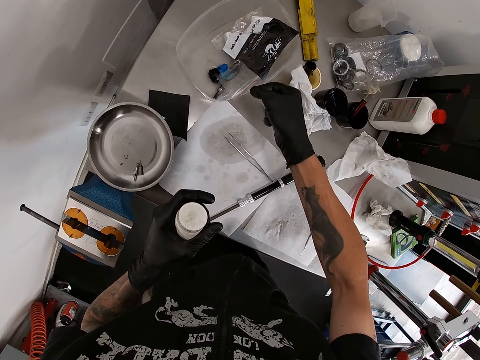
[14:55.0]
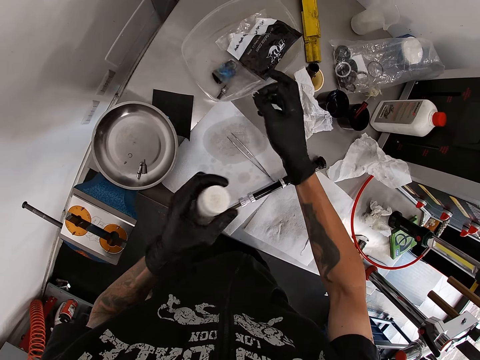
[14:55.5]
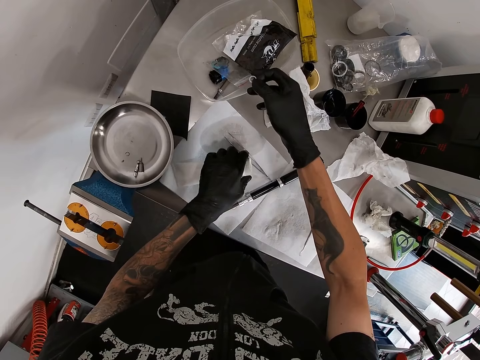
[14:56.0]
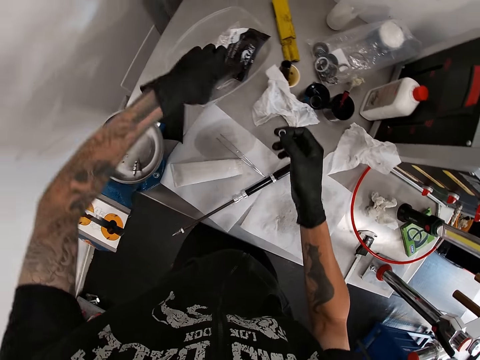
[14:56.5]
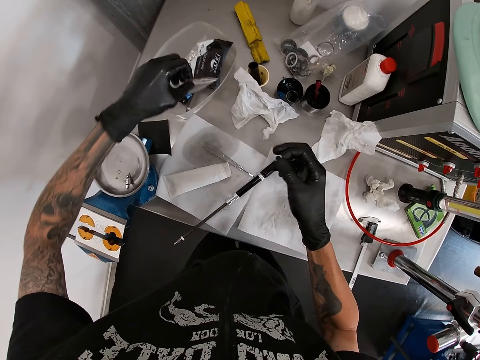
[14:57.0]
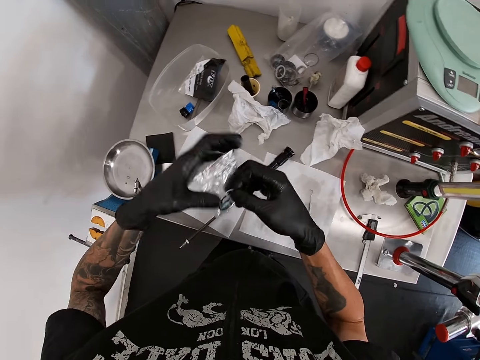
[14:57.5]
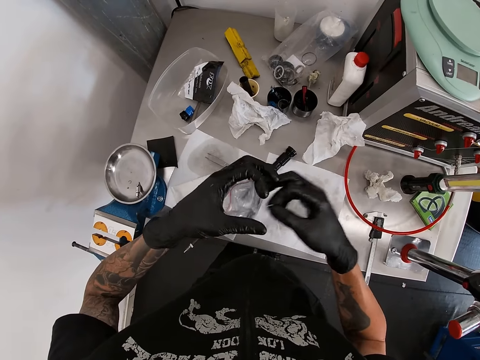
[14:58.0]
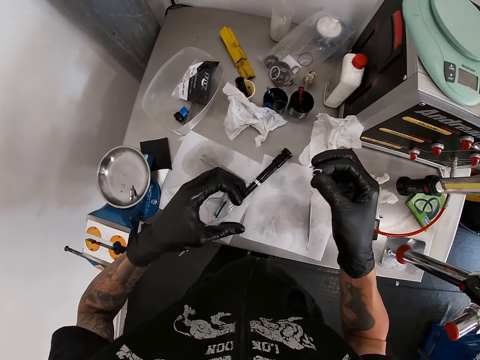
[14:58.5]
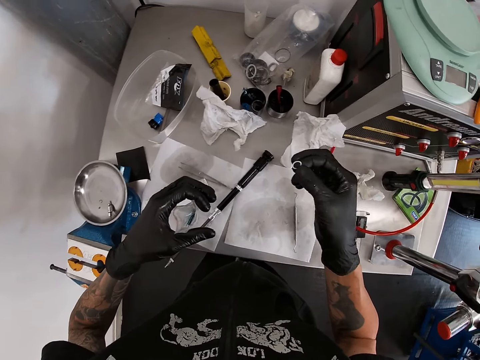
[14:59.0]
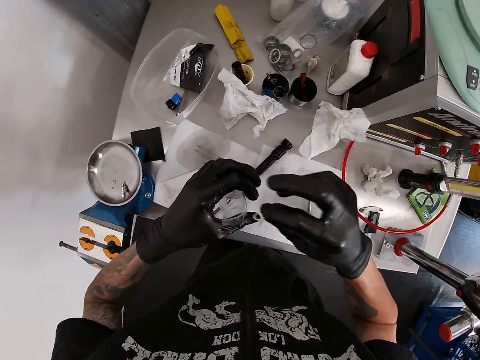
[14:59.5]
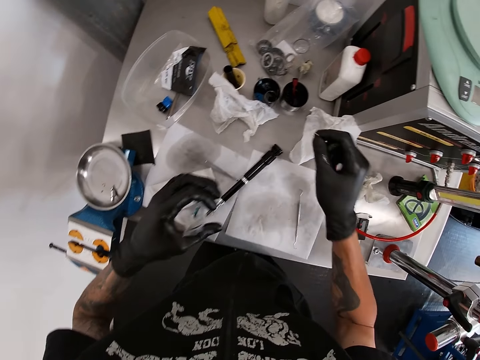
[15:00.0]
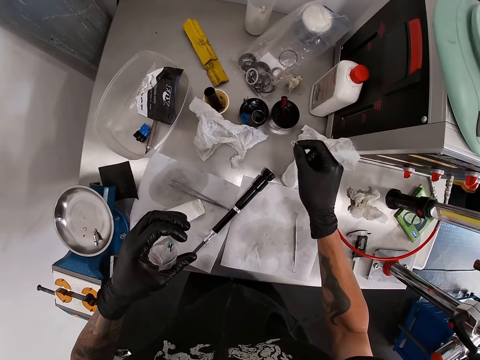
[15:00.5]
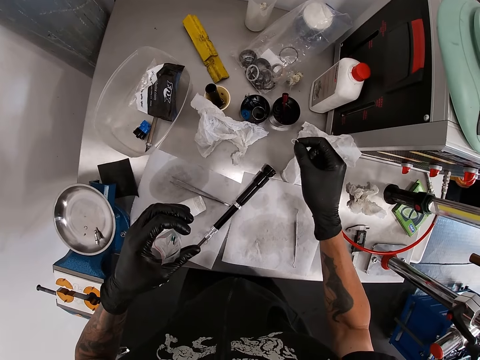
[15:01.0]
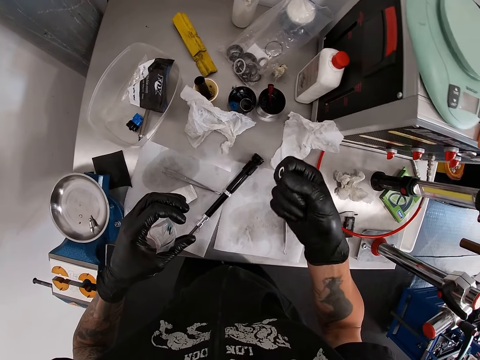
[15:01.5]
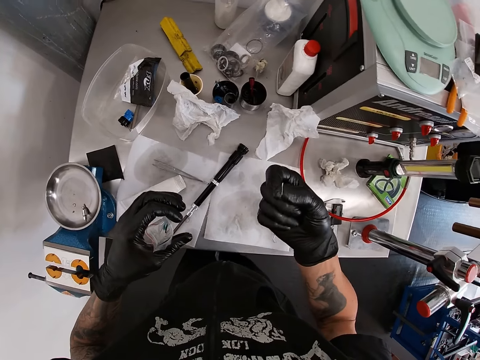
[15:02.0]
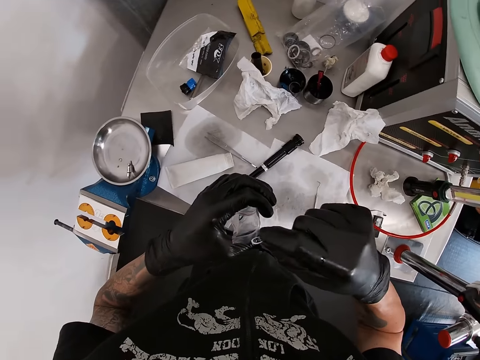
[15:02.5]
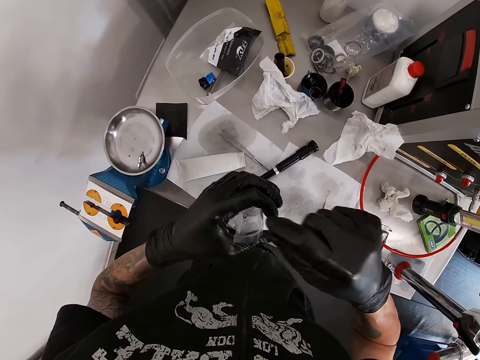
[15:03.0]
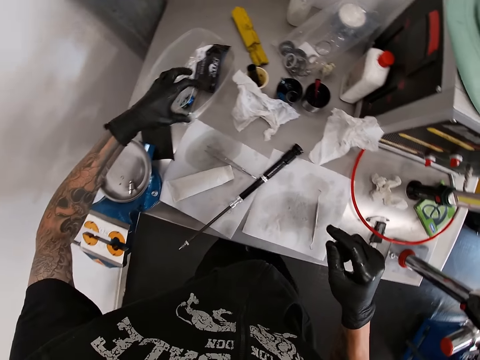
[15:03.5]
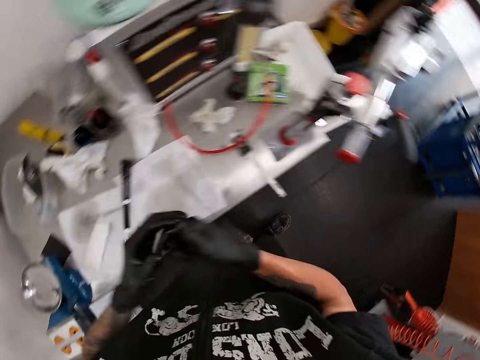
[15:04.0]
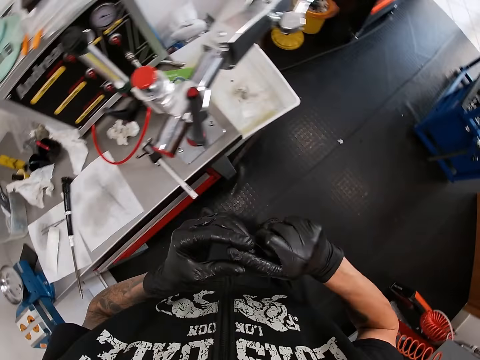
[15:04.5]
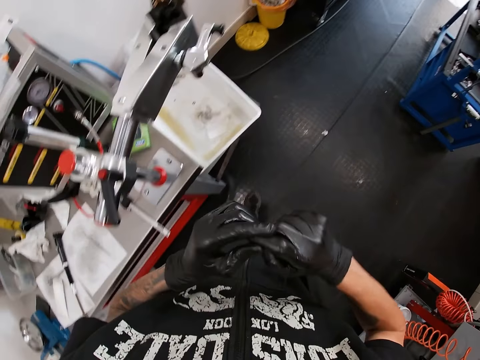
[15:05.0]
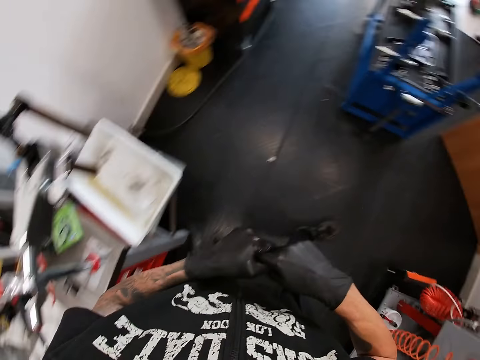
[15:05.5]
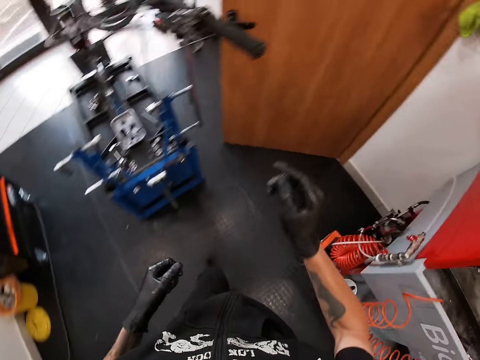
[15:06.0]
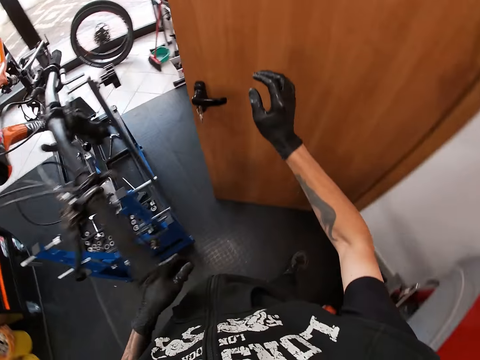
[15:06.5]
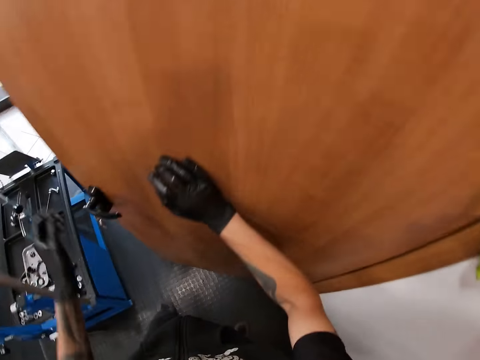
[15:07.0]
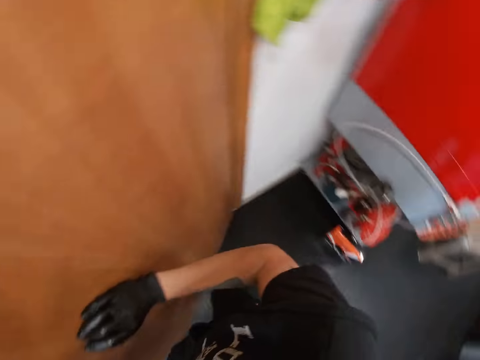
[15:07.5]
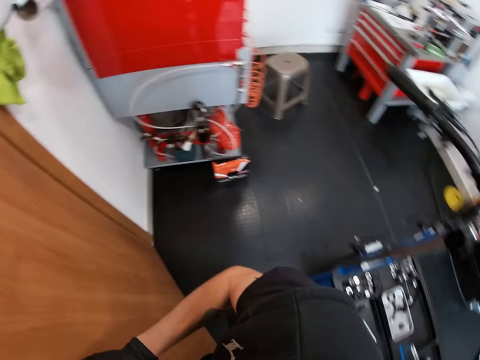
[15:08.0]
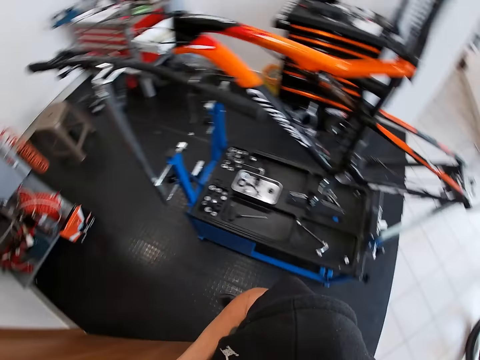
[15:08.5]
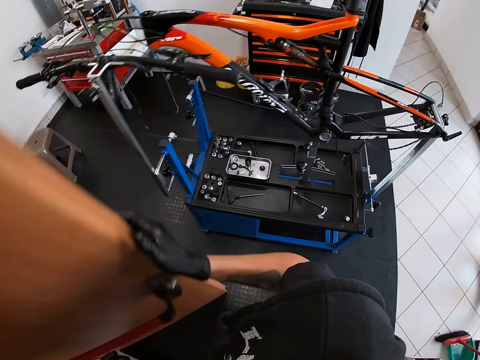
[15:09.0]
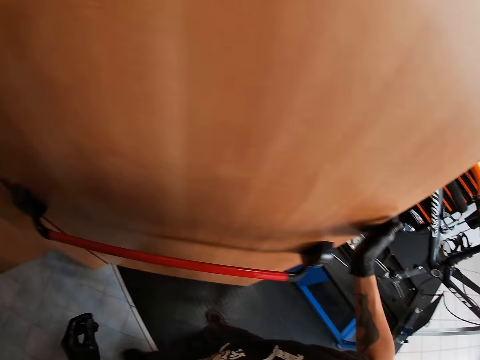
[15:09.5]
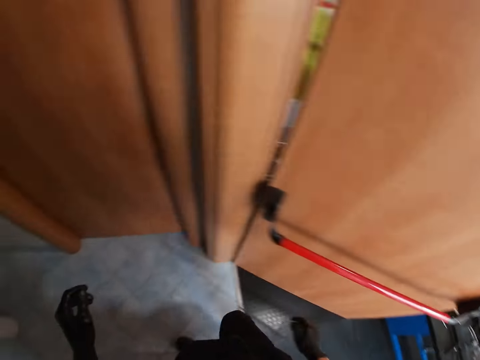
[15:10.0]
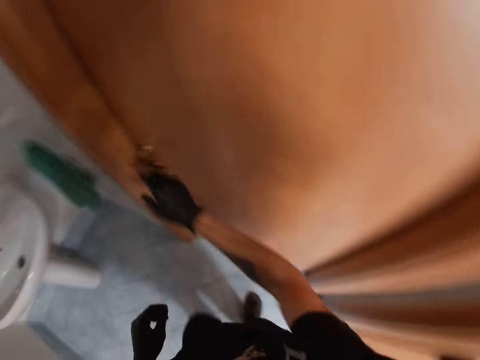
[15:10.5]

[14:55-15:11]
The camera wearer drops the tube on the paper on the table with his left gloved hand. He picks the polymer bag or paper in the plastic container with his left hand. He moves both hands. He holds the polymer bag with his gloved hand. He lifts the paper. He holds the polymer bag with his left gloved hand. He lifts something. He moves the right hand. He puts the ring in his right gloved hand in the polymer bag in his left gloved hand. He moves the right hand. He looks at something. He puts something inside the paper. He drops the polymer bag in the plastic container with his right gloved hand. He walks around. He lifts the right hand. He touches a door with his left gloved hand. He looks around. He pulls the door. He opens the door with his right gloved hand. He walks around.

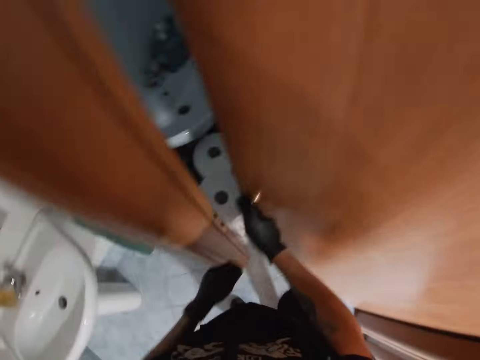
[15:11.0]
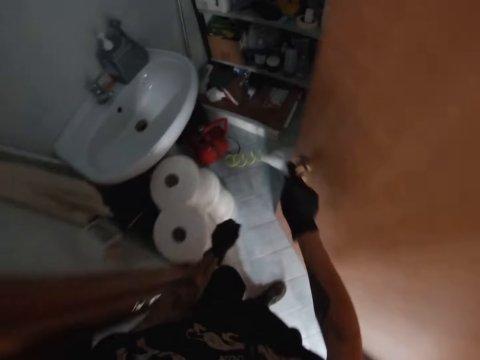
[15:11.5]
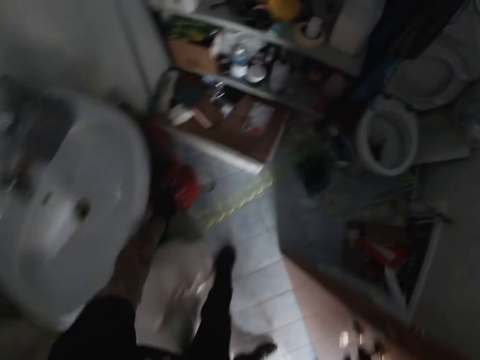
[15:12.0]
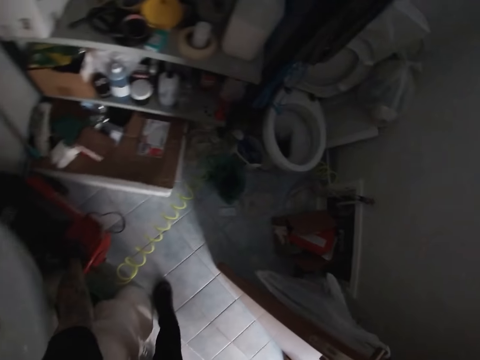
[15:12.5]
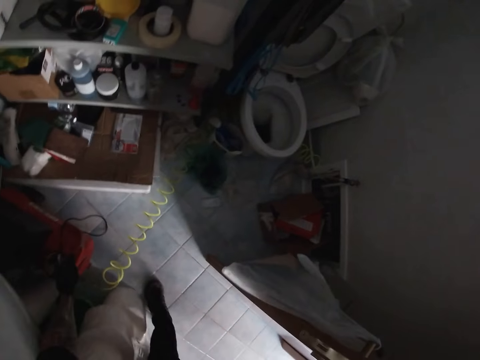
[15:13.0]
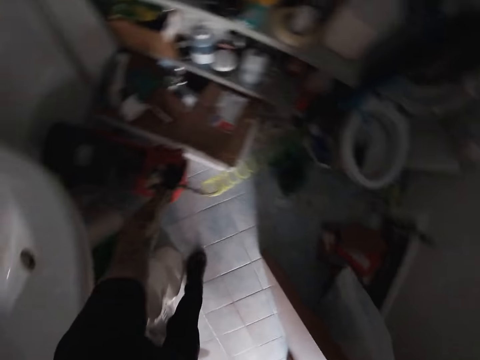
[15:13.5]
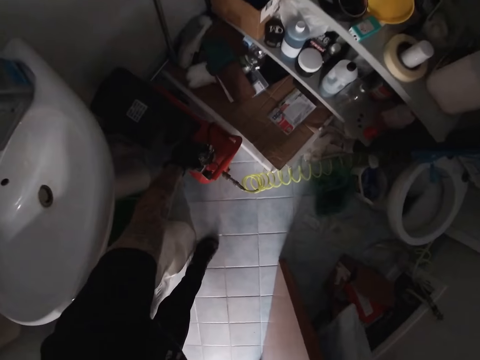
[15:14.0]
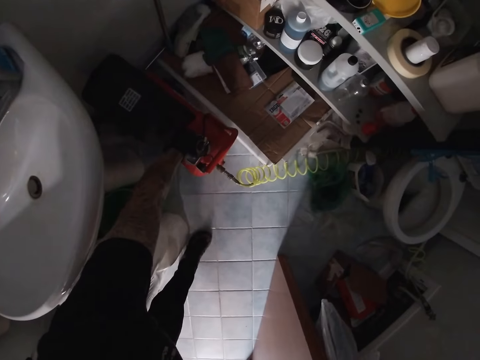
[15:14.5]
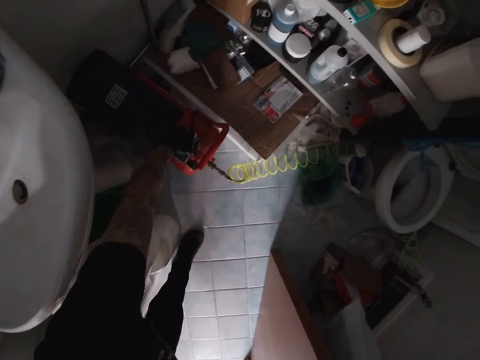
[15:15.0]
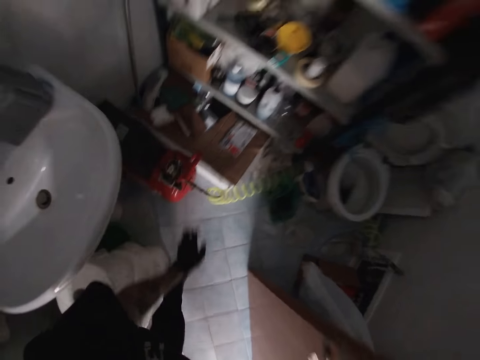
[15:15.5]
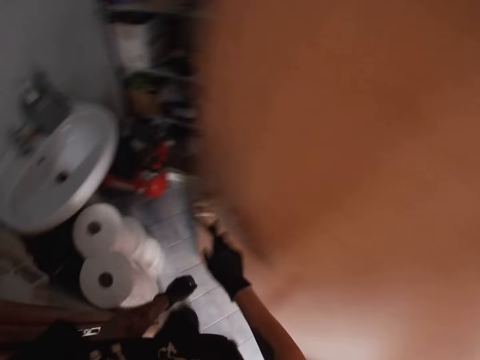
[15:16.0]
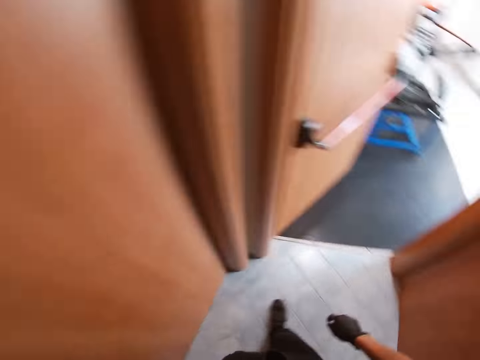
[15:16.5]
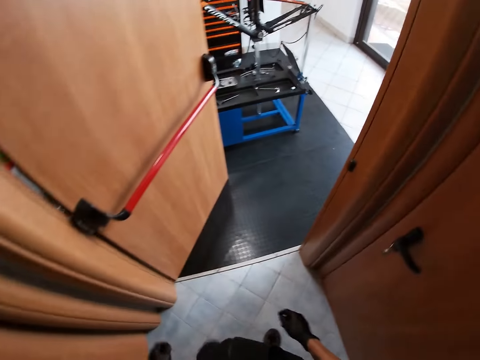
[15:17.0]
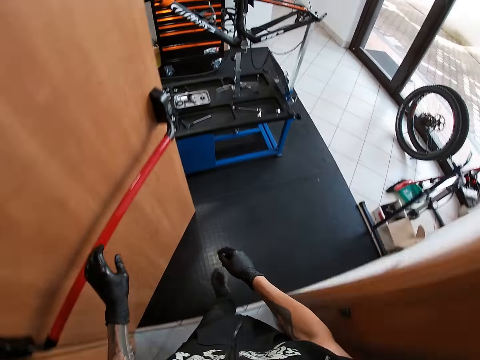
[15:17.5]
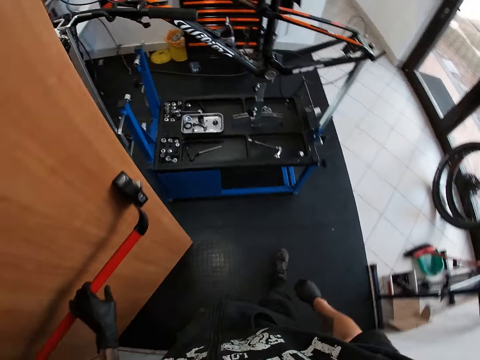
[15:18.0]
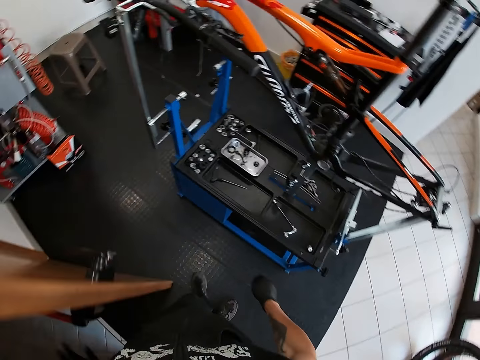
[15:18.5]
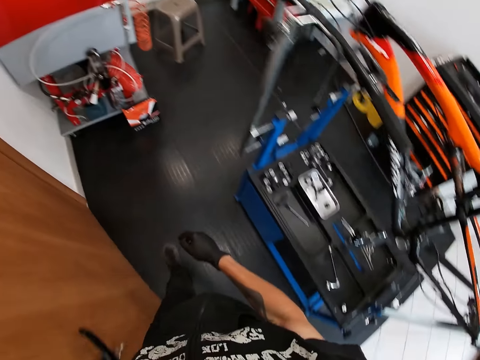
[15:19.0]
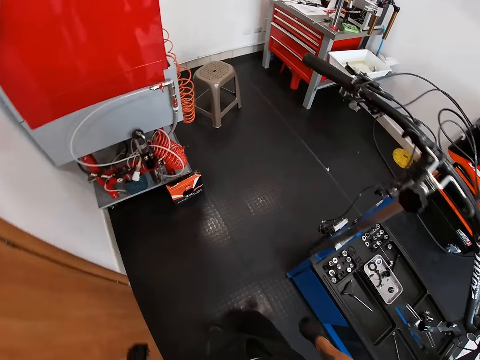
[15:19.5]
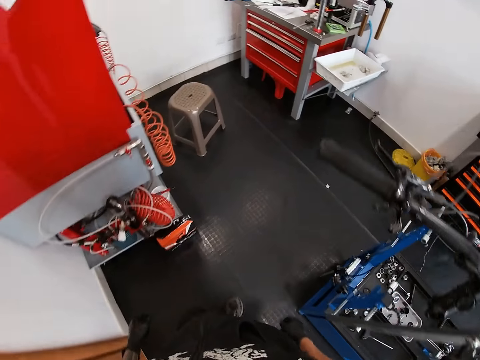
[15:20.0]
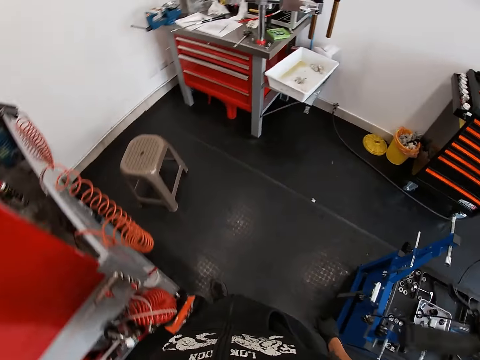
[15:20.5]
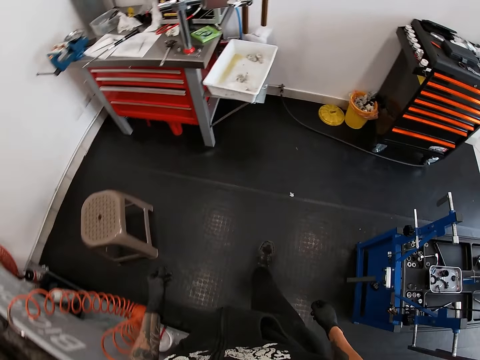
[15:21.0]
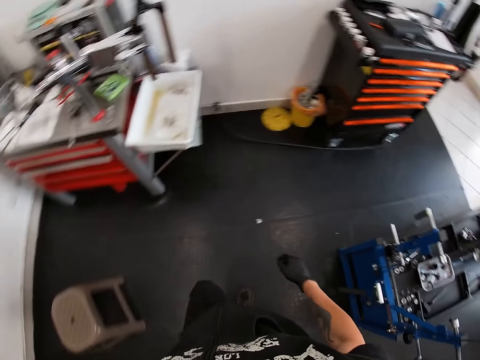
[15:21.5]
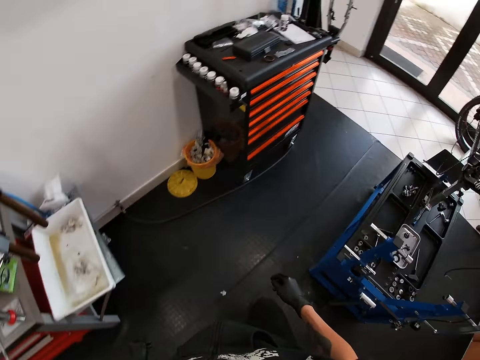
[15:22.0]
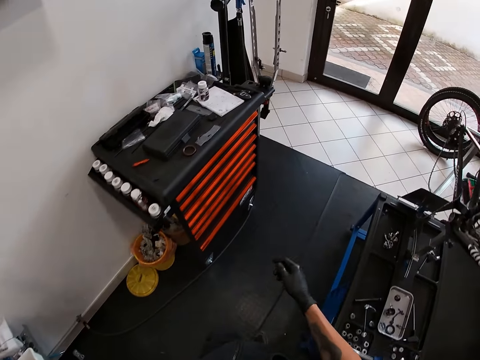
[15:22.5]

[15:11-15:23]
The camera wearer opens a door with his right gloved hand. He taps a switch on a power machine with his left gloved hand. He makes a step. He moves the power machine on the floor with his left gloved hand. He looks around. He taps the switch on the power machine with his left gloved hand. He moves the left hand. He closes the door with his right gloved hand. He walks around. He holds a bar handle on the door with his left gloved hand. He closes the door with the bar handle with his left gloved hand. He walks around.
